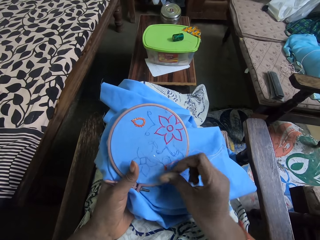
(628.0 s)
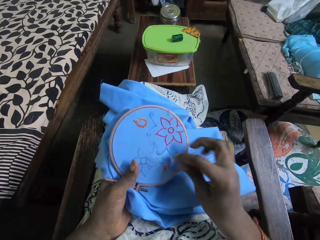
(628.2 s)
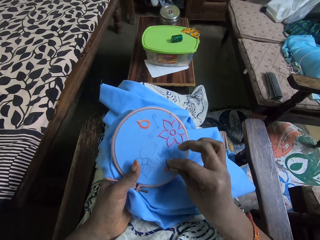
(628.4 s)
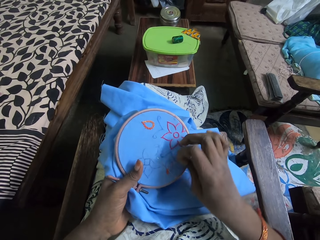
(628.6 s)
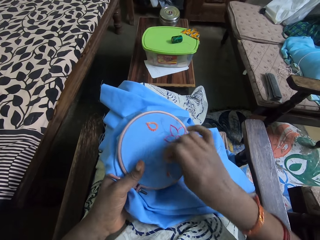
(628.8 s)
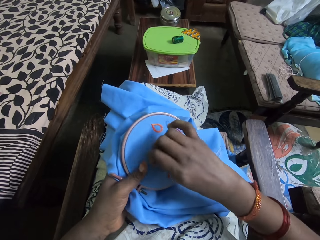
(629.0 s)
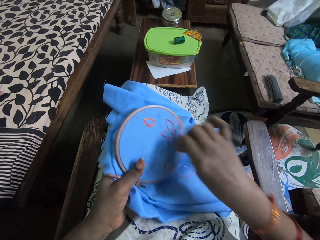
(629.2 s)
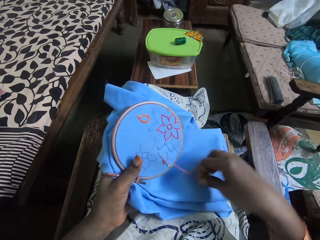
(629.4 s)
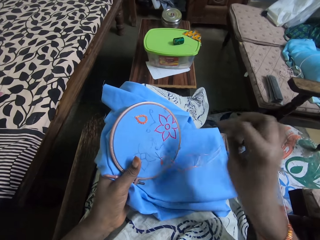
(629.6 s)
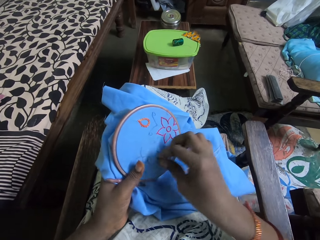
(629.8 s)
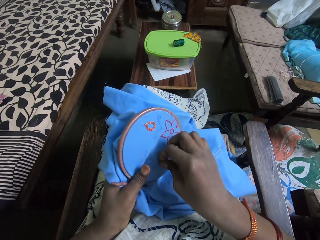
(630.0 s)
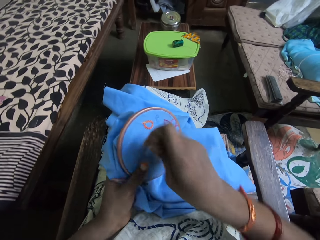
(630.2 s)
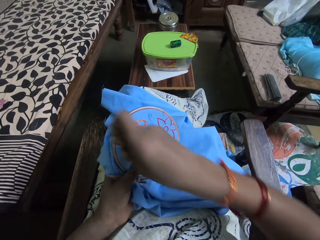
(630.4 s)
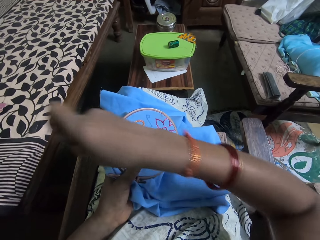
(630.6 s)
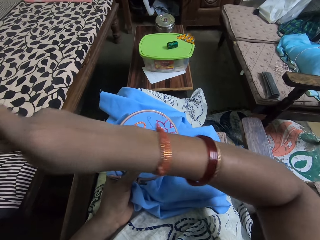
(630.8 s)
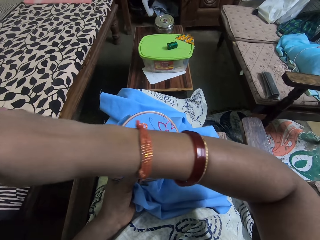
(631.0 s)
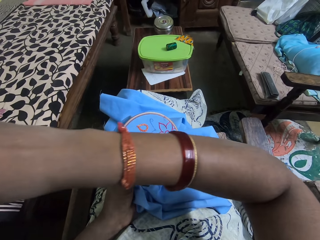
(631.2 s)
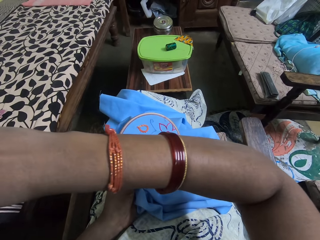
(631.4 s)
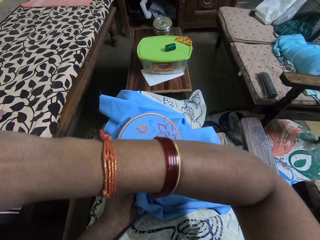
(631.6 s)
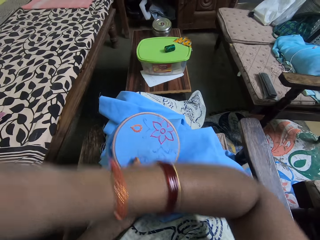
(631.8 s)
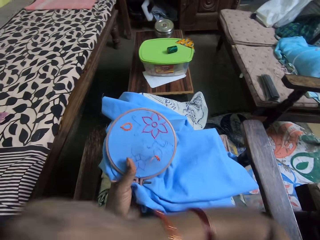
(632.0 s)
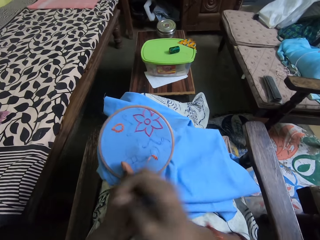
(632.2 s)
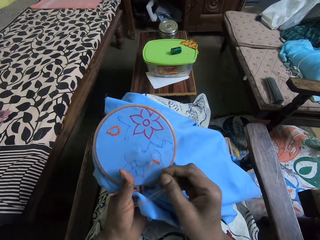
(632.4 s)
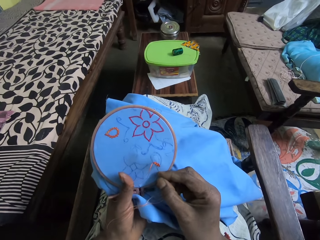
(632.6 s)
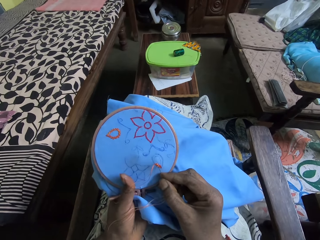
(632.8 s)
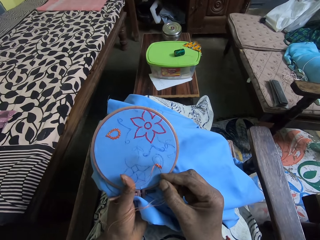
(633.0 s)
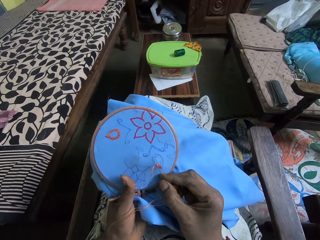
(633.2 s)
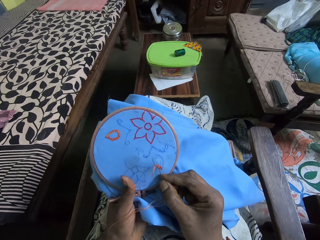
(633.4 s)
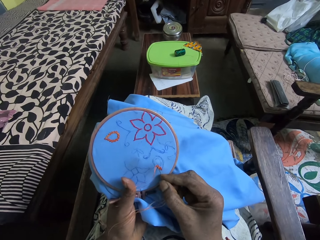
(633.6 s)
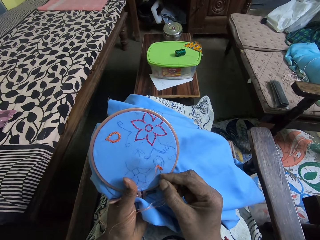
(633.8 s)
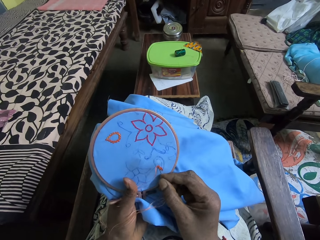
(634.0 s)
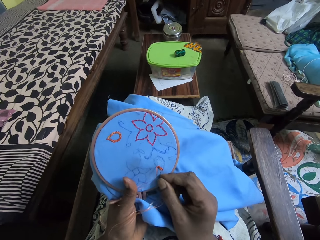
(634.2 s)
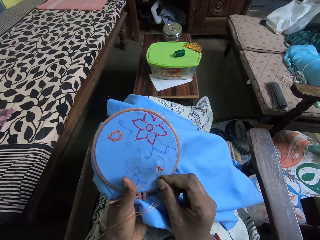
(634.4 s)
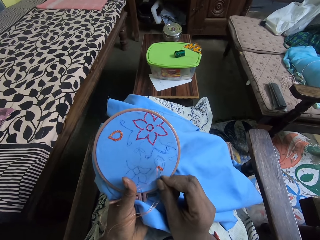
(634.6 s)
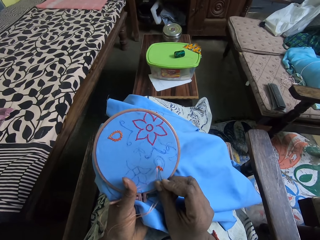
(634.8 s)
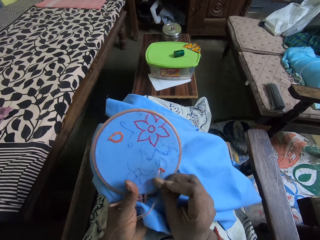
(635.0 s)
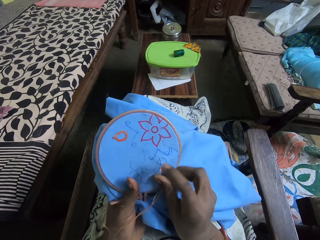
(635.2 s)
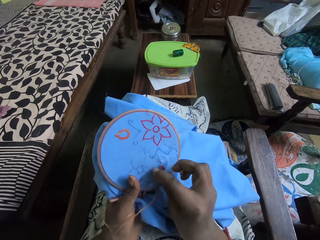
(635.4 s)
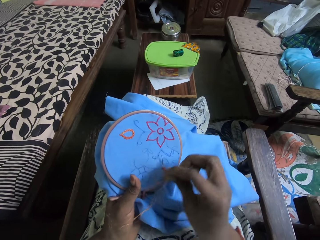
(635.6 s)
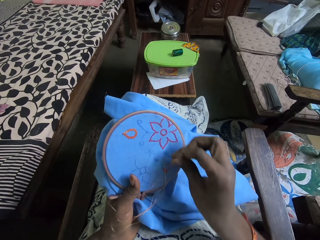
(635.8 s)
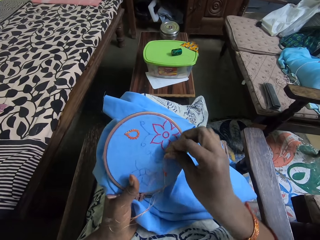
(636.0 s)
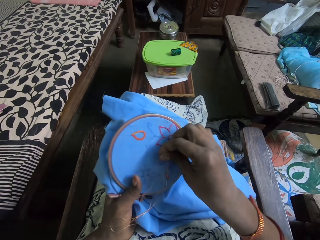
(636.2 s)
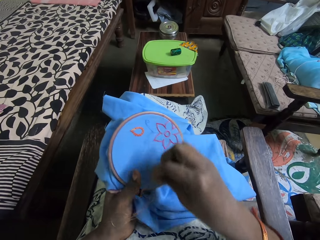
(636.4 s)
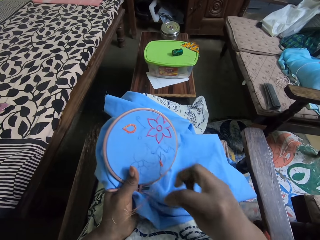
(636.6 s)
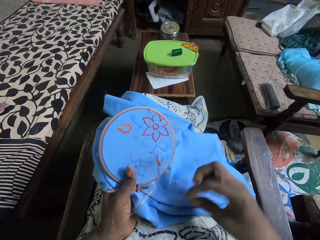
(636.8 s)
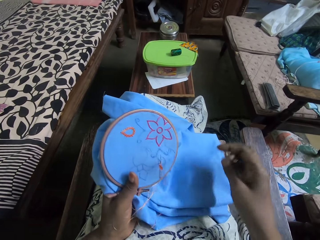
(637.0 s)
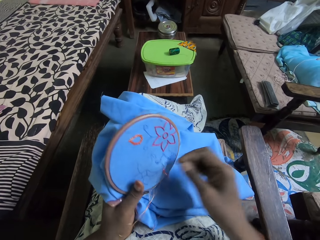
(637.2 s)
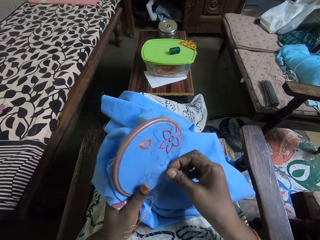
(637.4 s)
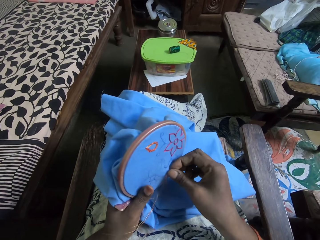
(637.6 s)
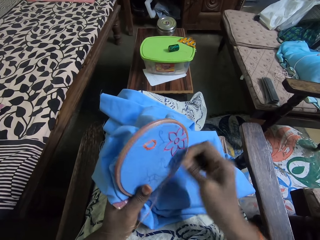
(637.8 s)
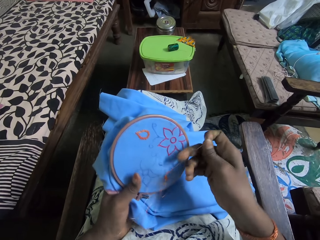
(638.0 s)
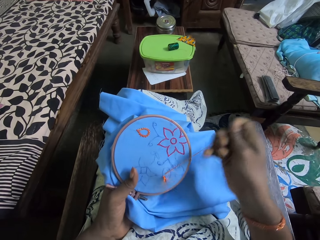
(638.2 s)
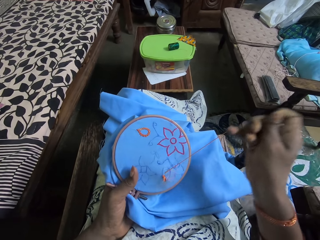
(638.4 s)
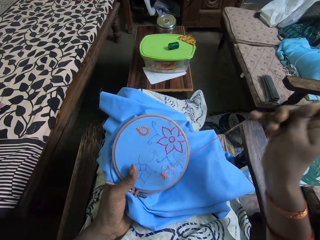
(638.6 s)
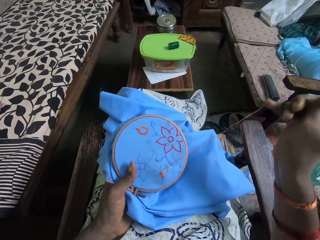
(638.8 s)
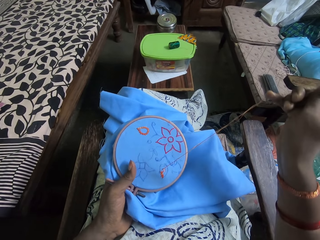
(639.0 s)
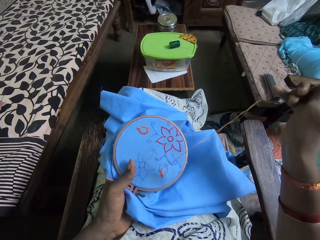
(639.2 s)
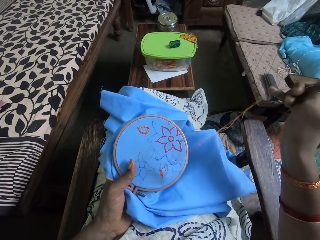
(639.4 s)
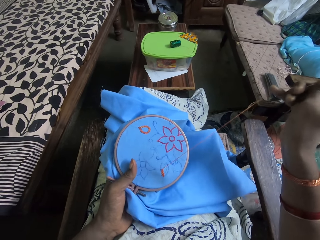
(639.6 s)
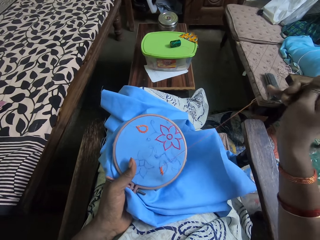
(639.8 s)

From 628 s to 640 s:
The camera wearer coils the thread on the sewing needle. They pull the needle up. They lower the sewing needle to the clothing. They put the sewing needle on the clothing. They coil the thread on the sewing needle. They pull the sewing needle up.

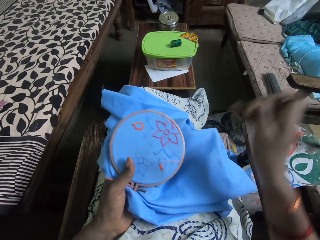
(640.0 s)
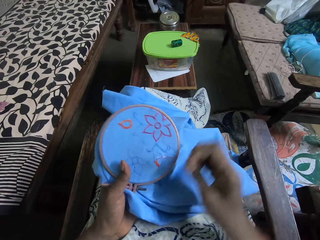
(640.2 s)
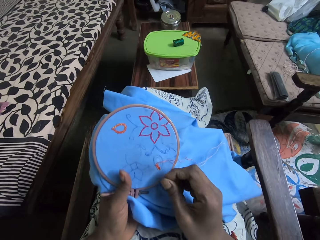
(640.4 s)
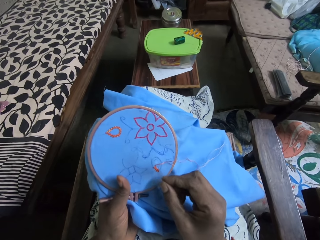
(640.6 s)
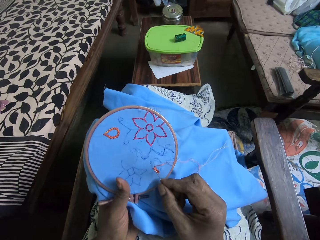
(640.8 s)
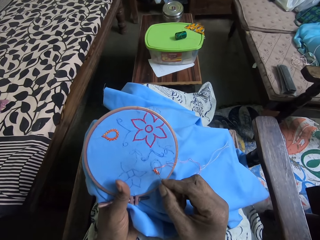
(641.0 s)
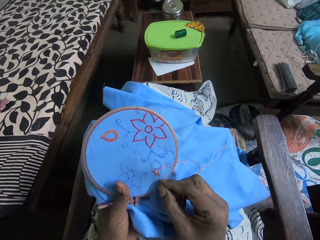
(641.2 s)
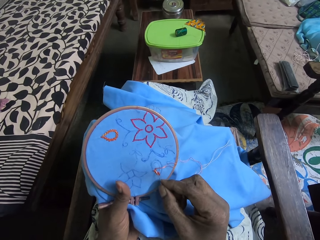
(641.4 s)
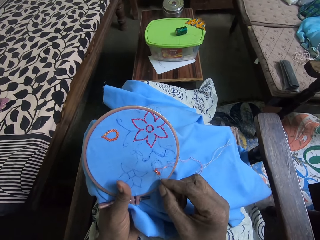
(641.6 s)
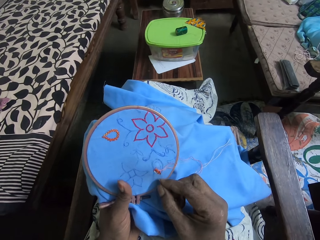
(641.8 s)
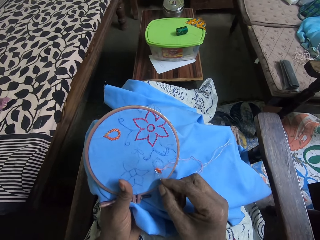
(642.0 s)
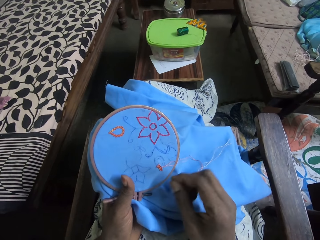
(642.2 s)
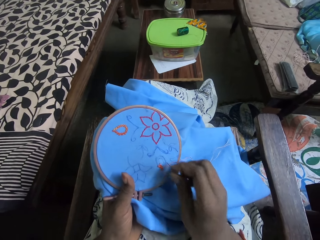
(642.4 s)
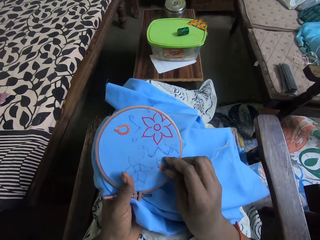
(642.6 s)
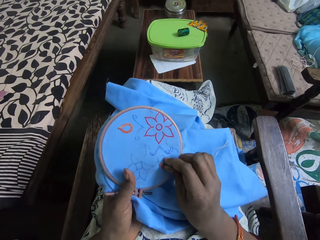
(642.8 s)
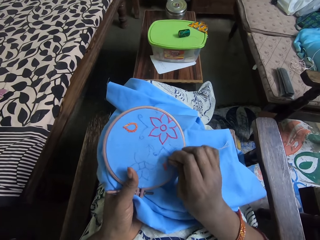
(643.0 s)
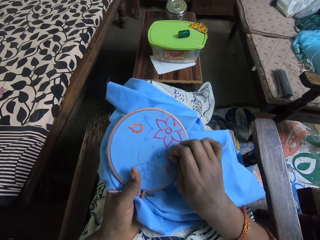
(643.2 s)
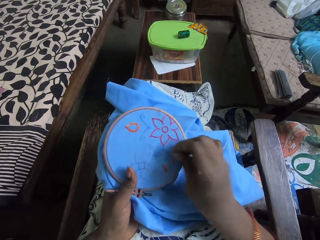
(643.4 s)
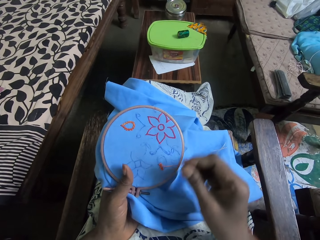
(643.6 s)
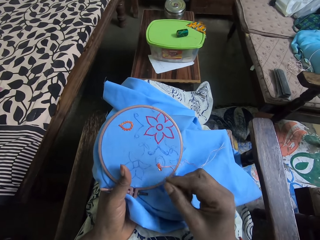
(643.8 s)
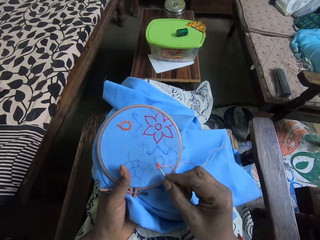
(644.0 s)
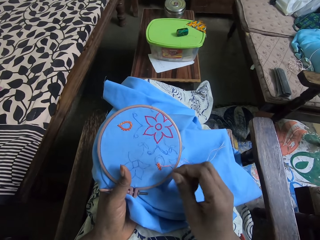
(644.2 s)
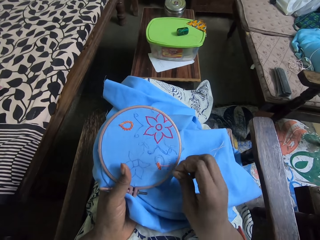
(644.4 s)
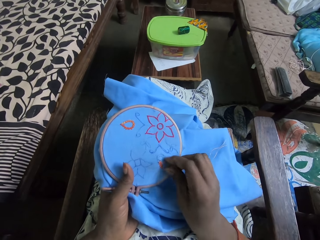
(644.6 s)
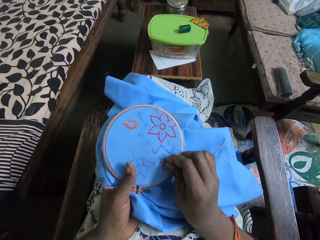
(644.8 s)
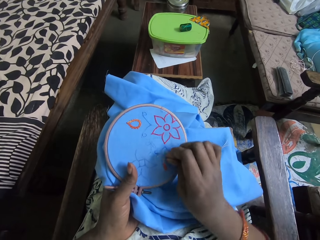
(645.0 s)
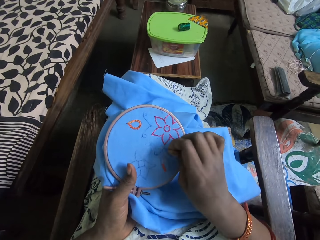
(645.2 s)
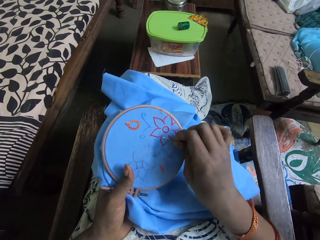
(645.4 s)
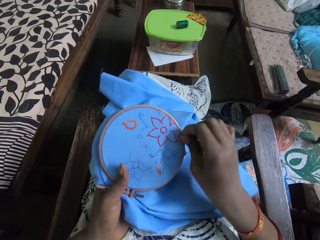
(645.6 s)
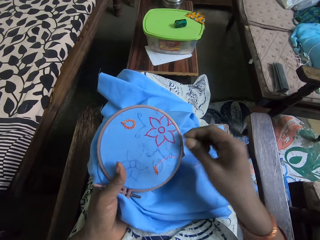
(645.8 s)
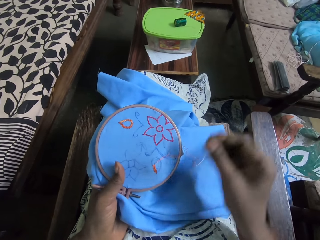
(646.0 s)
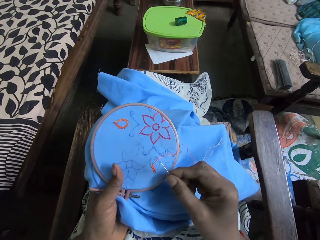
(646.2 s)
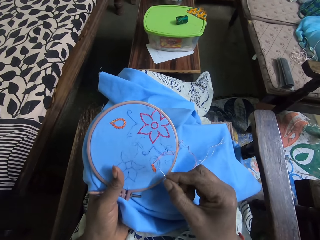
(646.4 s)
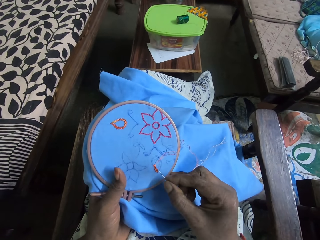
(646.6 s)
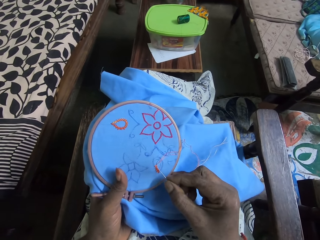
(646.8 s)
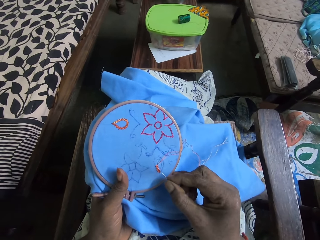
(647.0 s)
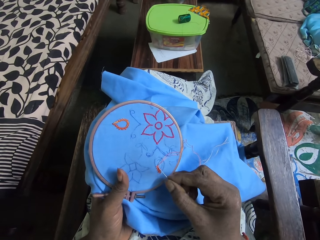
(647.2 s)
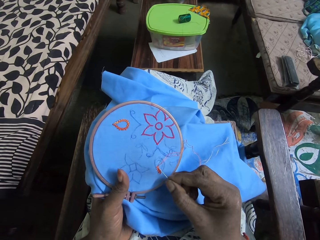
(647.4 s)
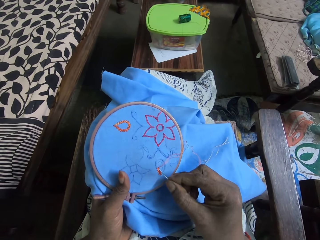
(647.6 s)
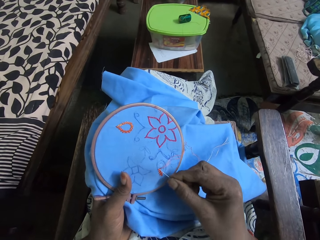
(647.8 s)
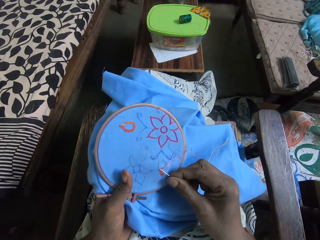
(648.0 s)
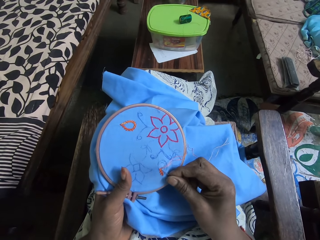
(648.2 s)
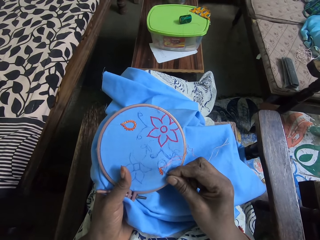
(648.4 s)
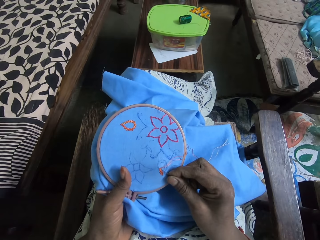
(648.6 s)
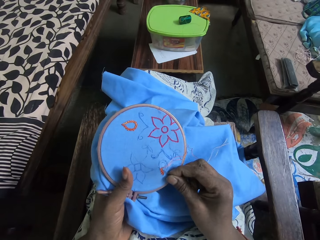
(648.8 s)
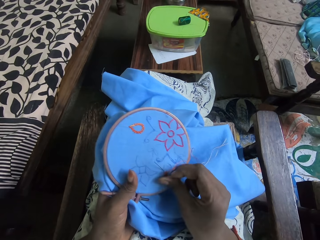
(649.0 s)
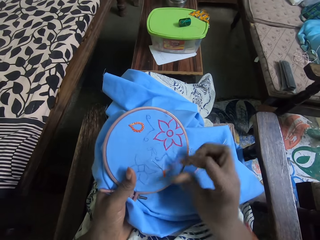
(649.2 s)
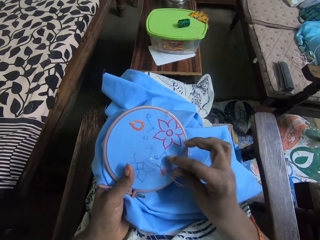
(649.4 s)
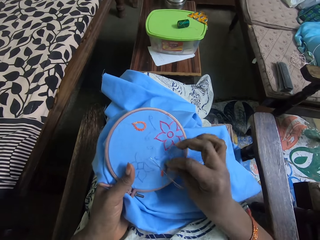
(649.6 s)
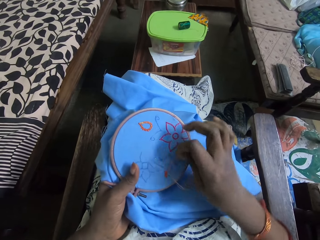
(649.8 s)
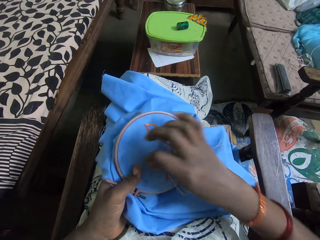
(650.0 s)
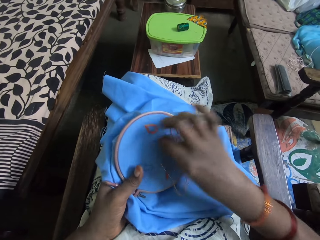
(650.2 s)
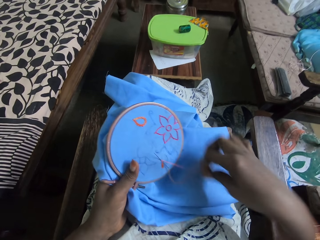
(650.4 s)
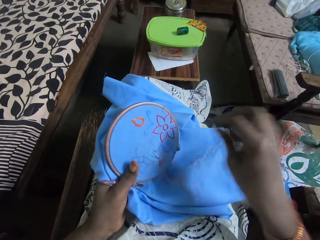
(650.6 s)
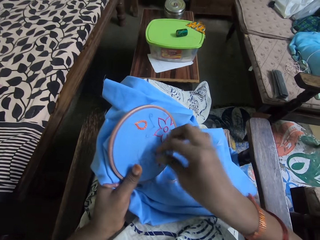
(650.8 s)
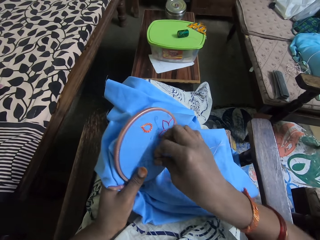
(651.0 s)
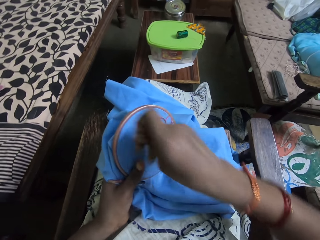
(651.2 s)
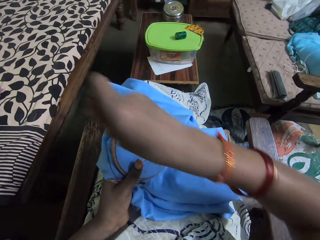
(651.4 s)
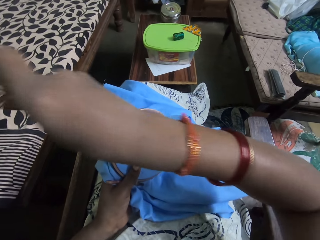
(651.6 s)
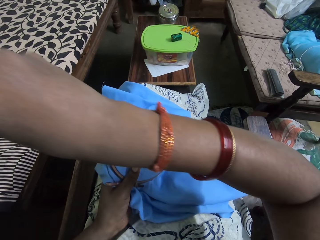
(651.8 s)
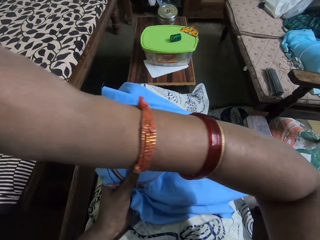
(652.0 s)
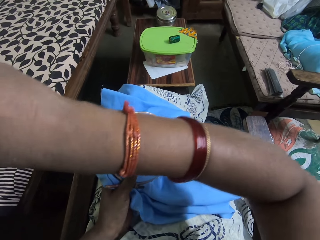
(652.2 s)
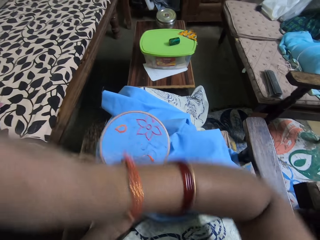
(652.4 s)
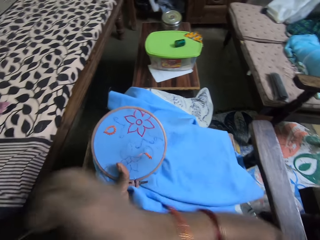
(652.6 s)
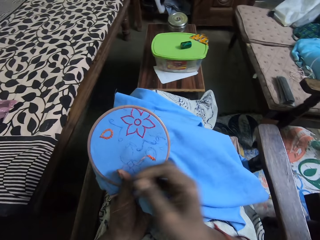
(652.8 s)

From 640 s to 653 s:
The camera wearer lowers the sewing needle to the clothing. She puts the sewing needle to the clothing. She pulls the yarn in the piece of fabric in an embroidery loop in her left hand with her right hand. She holds the thread. She embroiders the piece of fabric in the embroidery loop in her left hand with the threaded needle in her right hand. She puts the sewing needle to the clothing. She coils the thread to the sewing needle. She pulls the sewing needle up.
